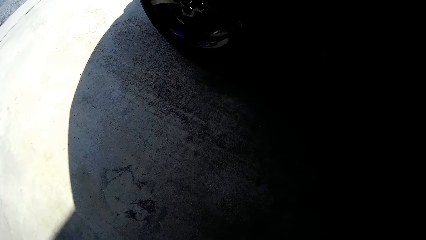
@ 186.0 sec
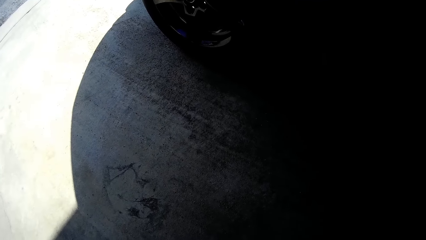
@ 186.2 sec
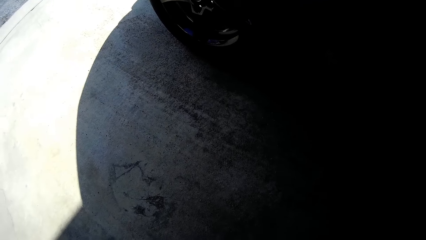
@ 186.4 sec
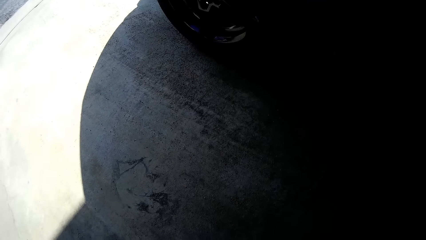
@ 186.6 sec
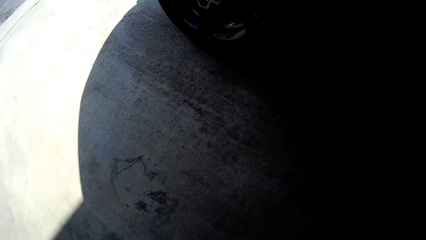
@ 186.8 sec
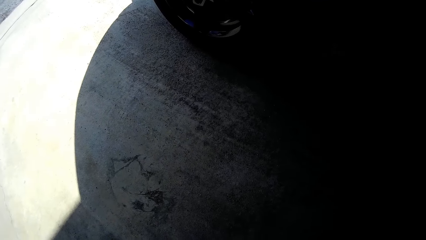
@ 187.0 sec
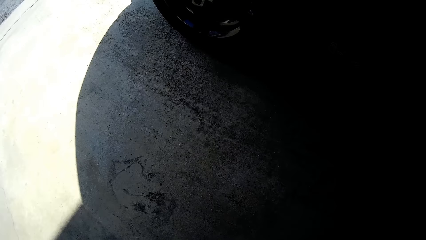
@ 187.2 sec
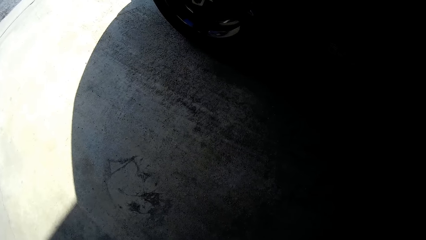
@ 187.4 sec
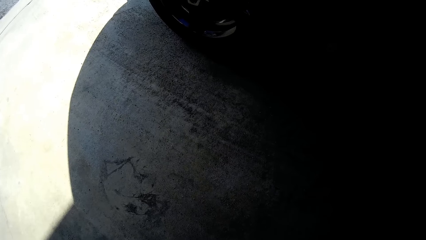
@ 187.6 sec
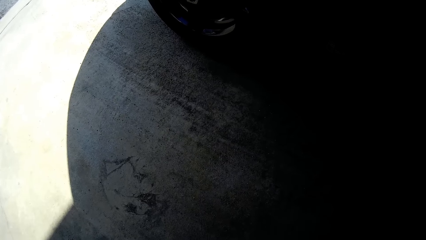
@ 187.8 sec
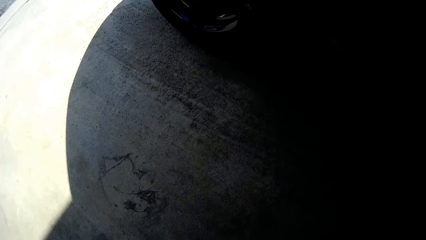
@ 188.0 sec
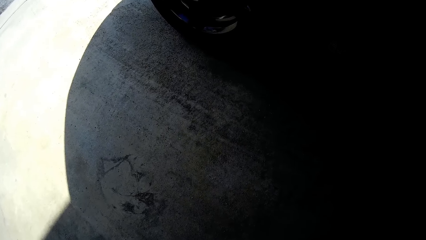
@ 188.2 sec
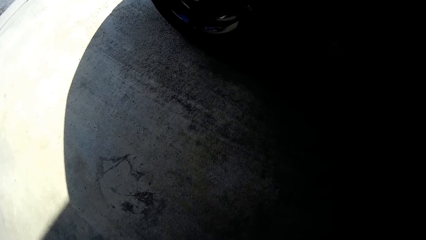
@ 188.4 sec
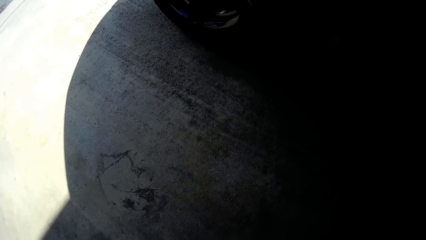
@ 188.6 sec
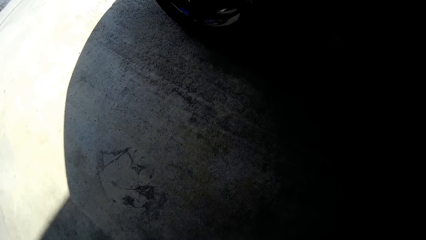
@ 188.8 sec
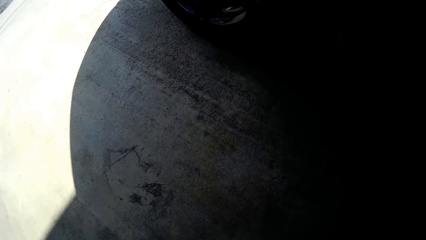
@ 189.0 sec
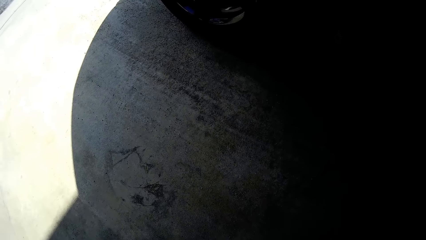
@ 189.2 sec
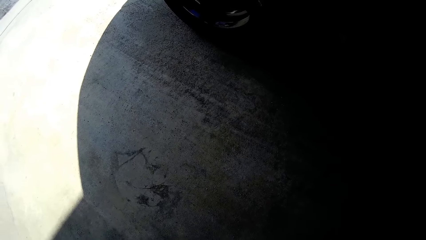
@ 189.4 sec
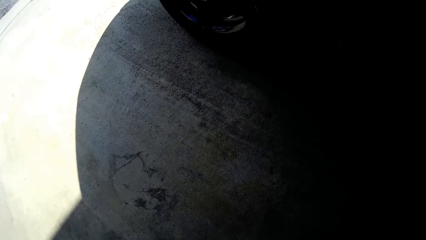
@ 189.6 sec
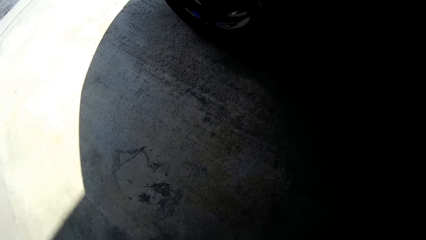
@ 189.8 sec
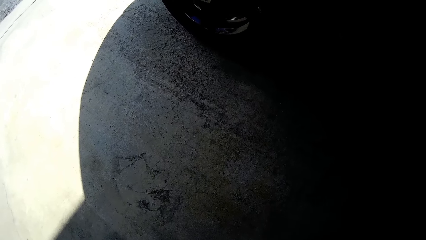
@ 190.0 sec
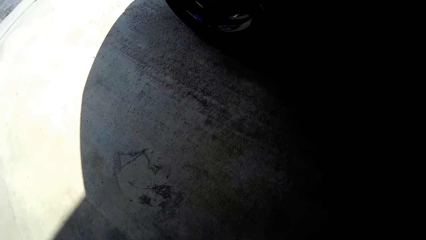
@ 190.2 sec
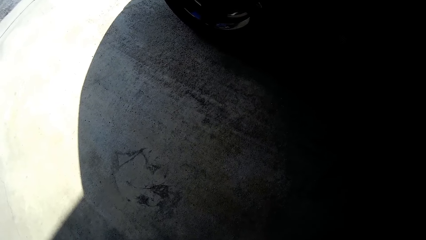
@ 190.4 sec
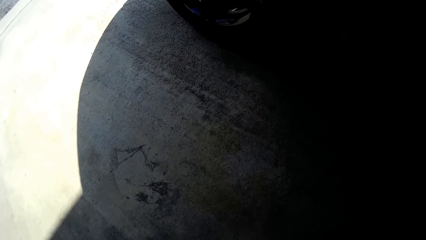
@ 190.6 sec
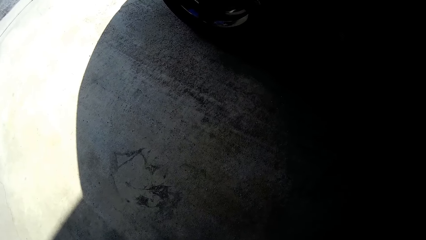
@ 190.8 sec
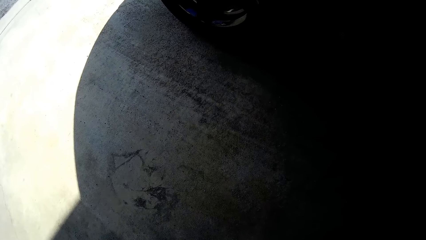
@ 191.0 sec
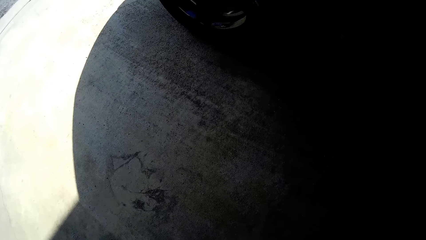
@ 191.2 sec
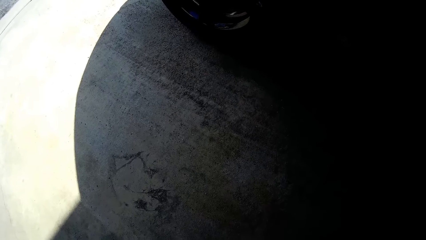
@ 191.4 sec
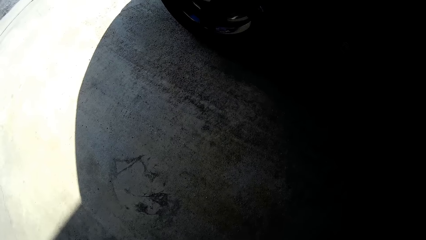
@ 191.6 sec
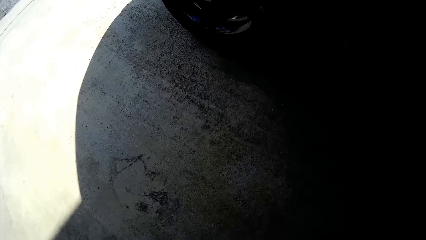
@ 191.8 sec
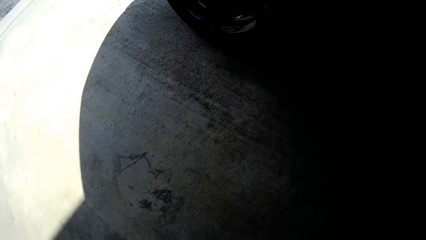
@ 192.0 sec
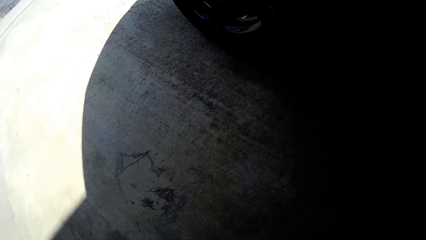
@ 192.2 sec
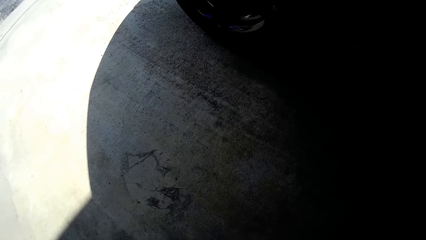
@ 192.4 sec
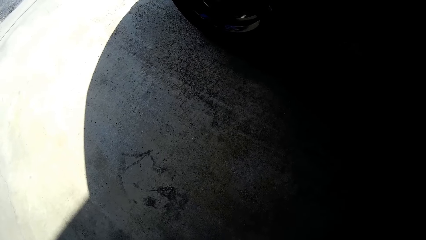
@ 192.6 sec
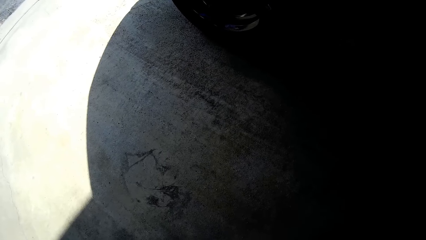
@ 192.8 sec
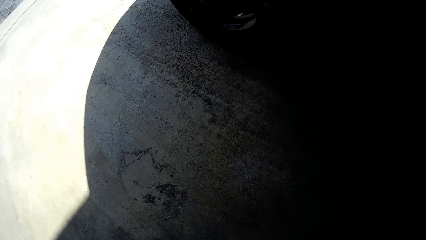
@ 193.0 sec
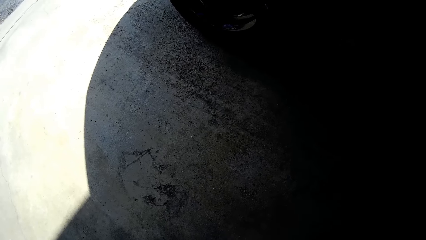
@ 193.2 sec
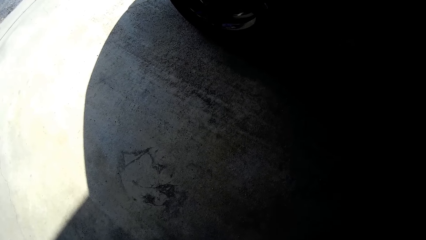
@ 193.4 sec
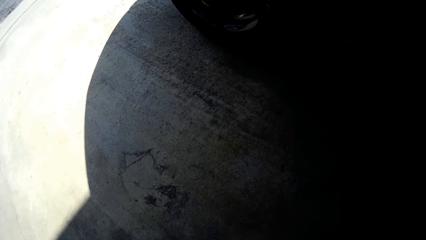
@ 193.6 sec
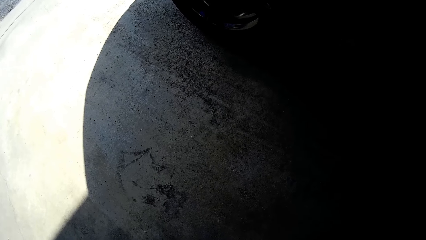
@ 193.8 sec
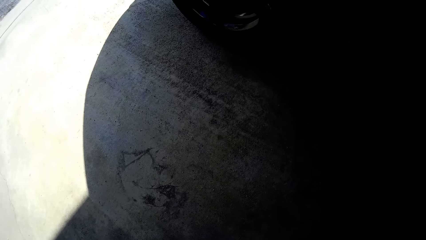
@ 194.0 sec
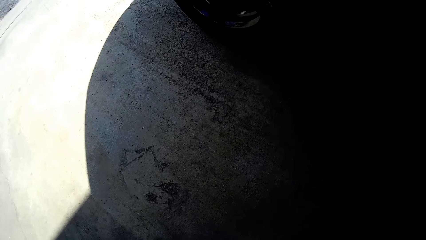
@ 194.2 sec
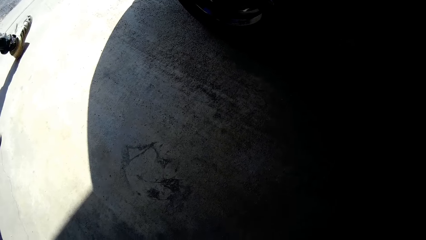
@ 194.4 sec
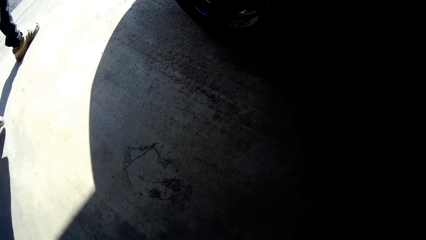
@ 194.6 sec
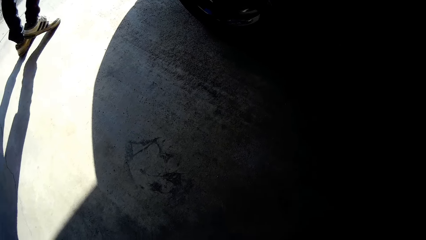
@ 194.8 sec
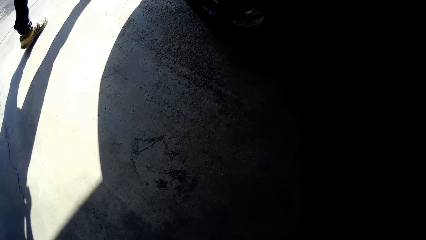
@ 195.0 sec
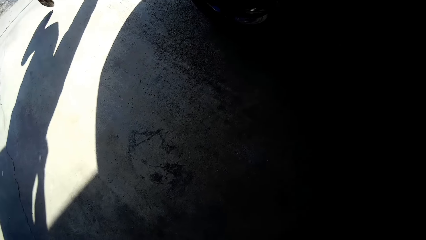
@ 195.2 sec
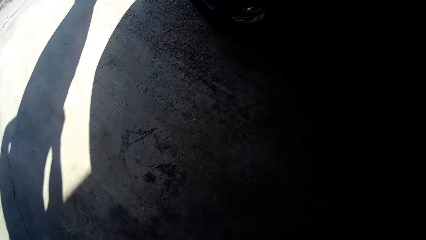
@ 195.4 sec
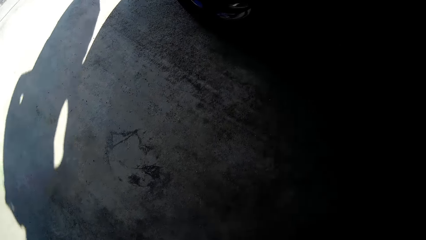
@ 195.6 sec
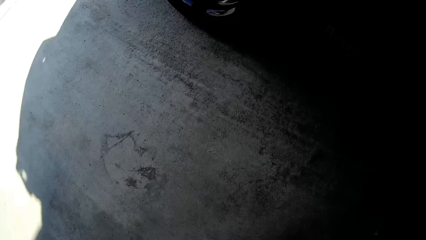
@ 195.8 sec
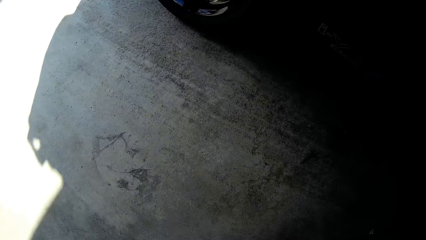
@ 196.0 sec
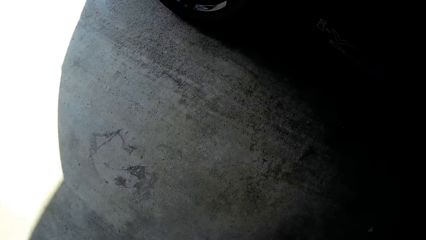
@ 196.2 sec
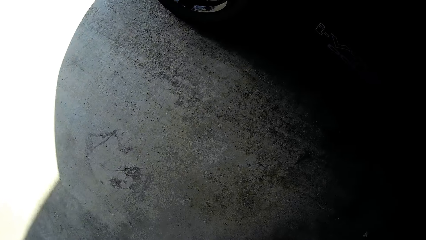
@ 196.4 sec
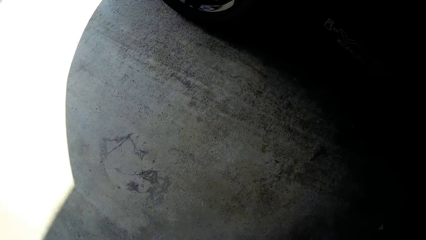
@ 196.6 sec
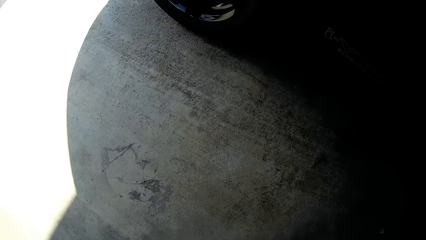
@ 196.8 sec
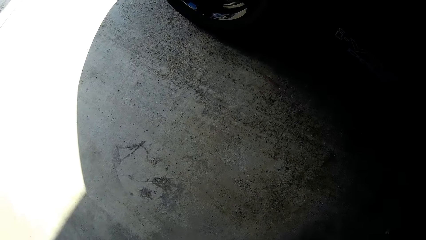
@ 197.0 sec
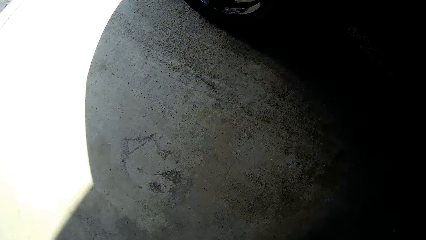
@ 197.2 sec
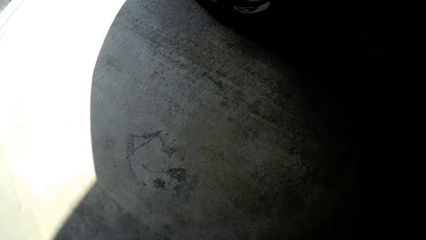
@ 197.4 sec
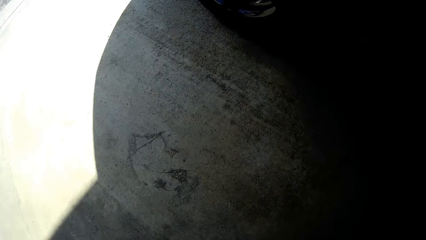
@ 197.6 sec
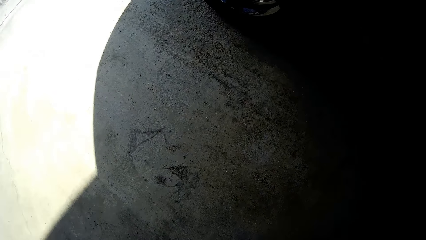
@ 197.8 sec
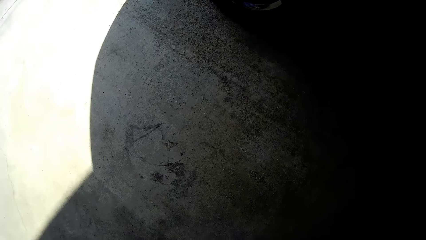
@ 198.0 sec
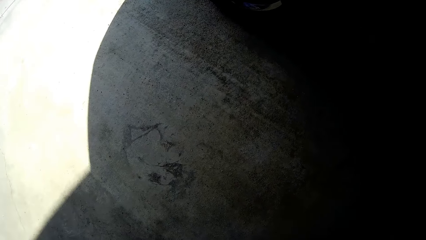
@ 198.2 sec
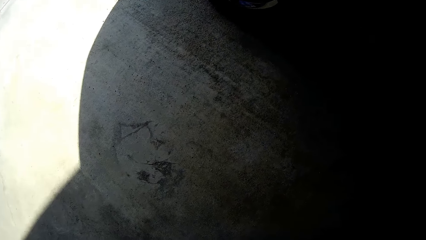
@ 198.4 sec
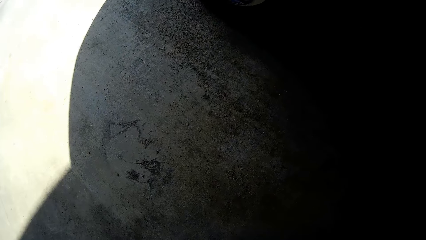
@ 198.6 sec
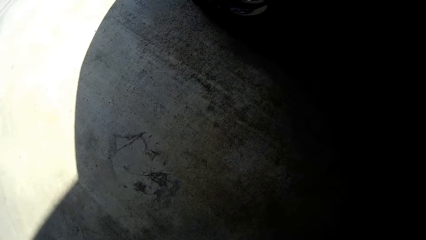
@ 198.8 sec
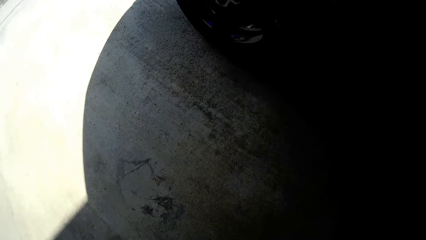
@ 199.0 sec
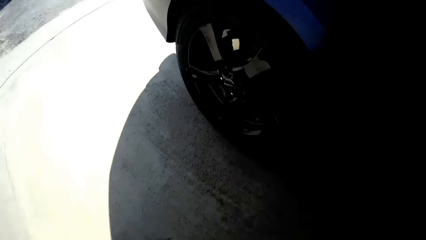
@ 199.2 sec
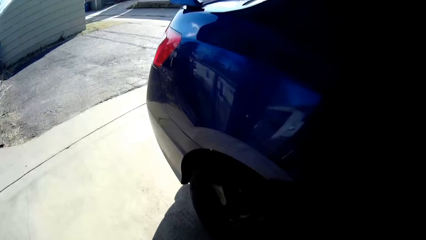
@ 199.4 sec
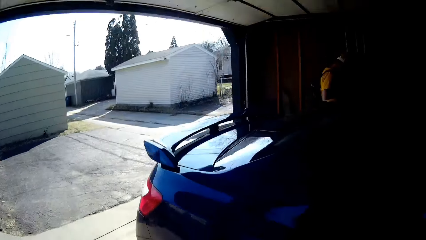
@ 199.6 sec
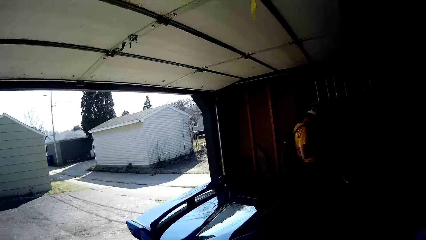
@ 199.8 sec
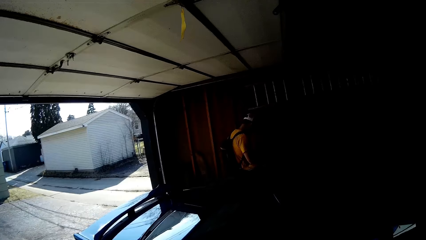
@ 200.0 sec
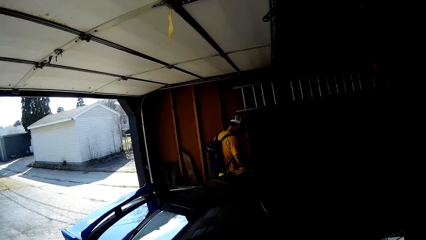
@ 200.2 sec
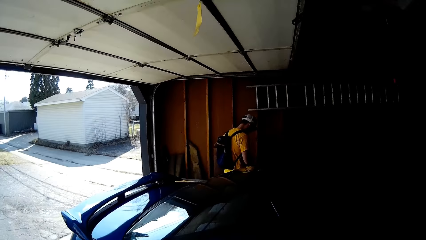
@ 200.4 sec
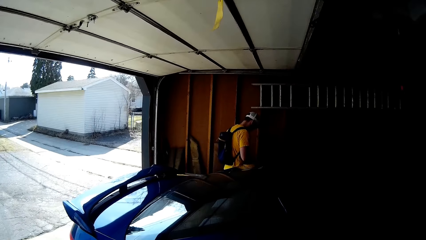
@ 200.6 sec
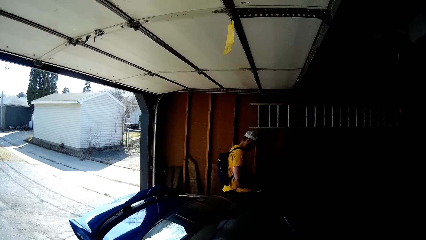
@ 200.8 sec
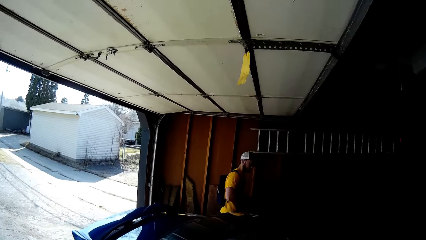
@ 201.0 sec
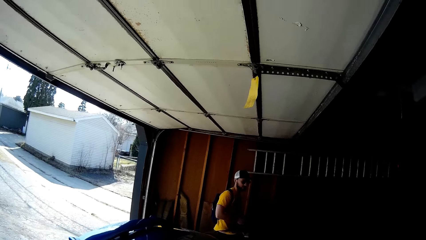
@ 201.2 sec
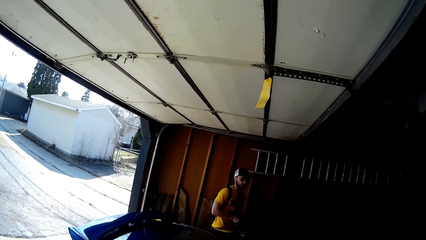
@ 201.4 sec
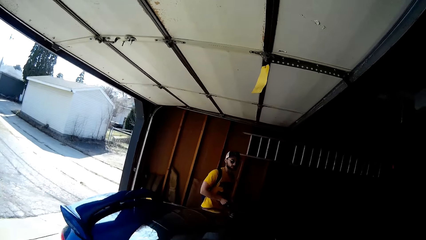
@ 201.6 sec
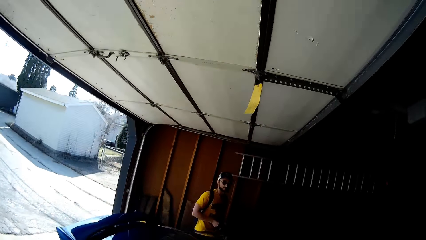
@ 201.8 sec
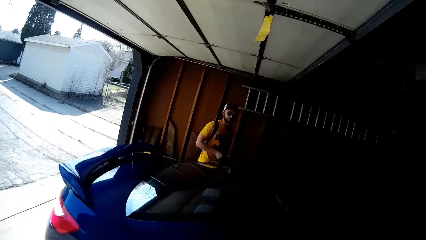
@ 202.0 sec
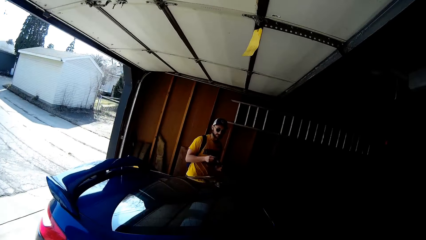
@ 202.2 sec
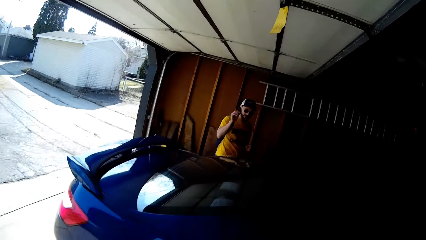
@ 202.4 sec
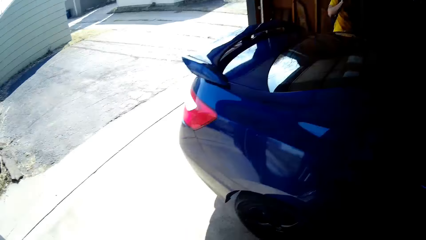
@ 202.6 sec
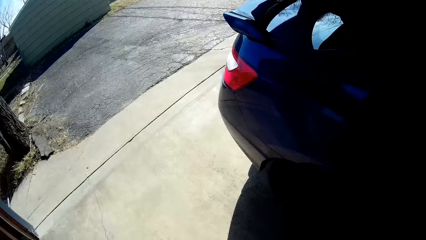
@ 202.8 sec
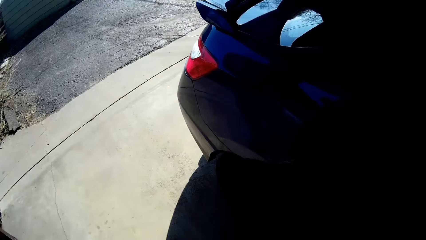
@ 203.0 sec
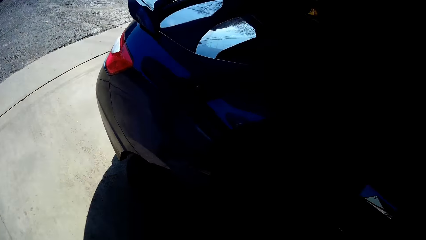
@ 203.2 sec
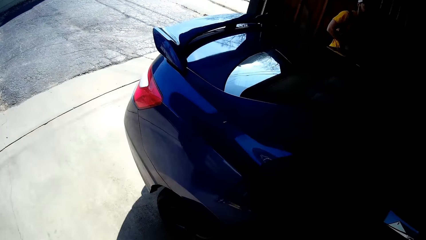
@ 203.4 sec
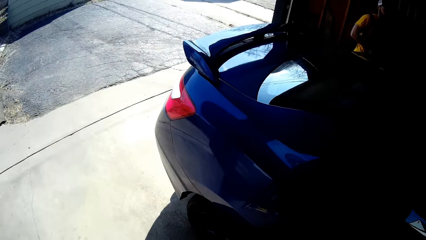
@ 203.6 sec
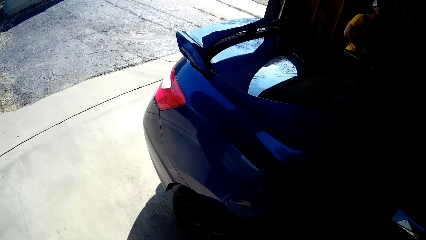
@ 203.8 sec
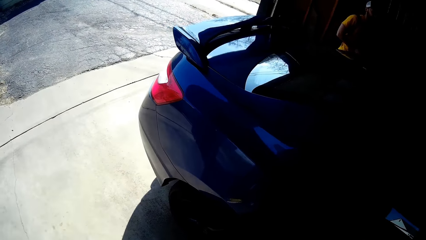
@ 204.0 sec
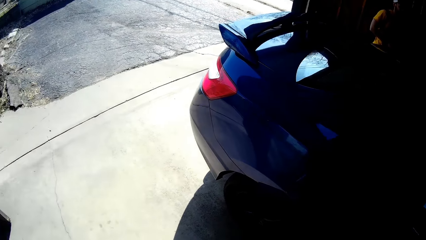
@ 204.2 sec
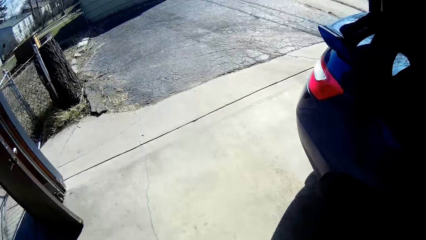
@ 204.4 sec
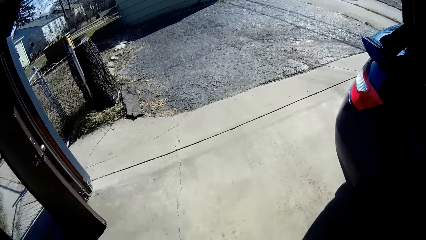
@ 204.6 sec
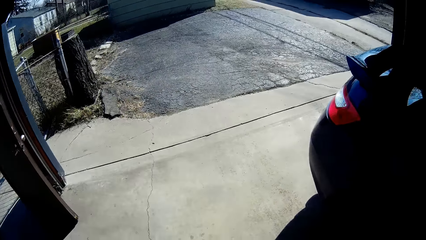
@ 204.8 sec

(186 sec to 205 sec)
A person passes by. The camera wearer turns the head. The person looks at the camera wearer. The camera wearer talks to the person. They walk in the garage.
